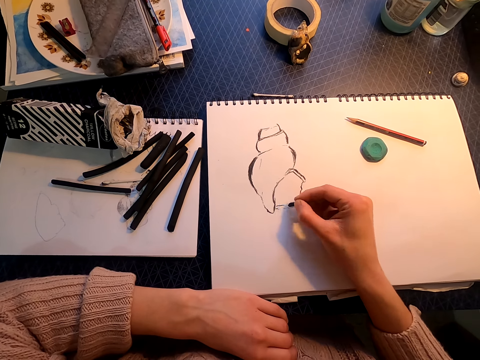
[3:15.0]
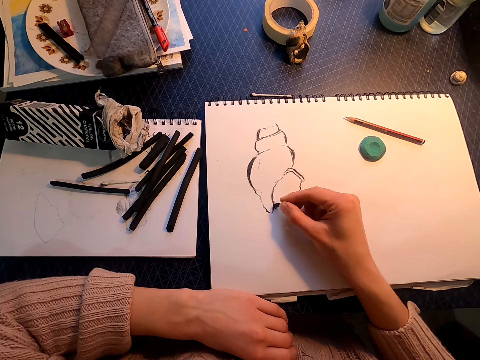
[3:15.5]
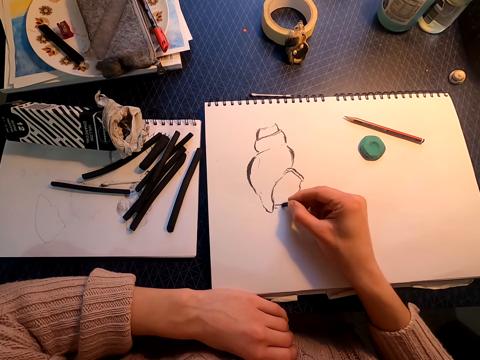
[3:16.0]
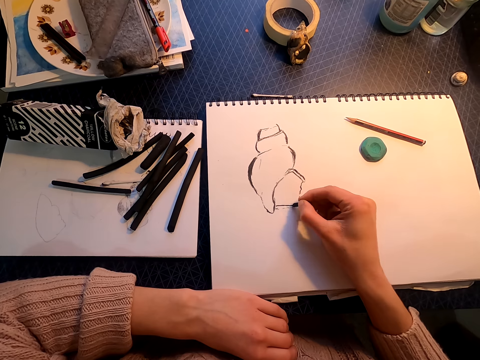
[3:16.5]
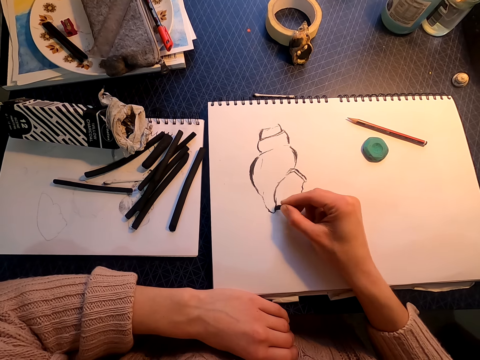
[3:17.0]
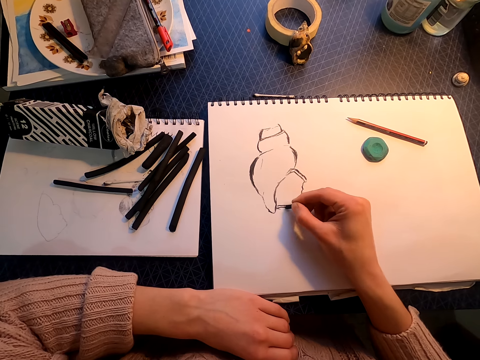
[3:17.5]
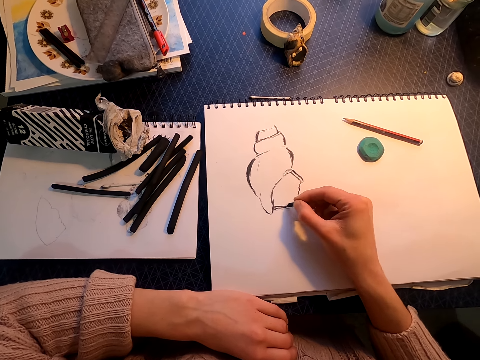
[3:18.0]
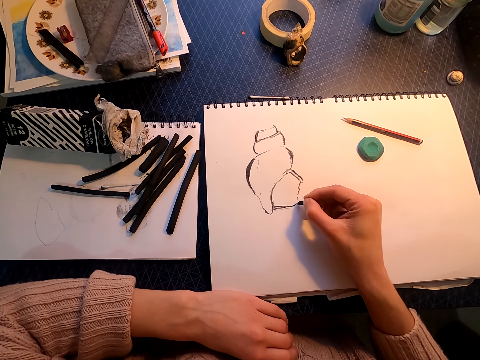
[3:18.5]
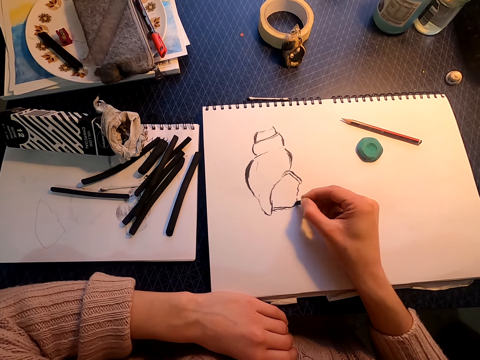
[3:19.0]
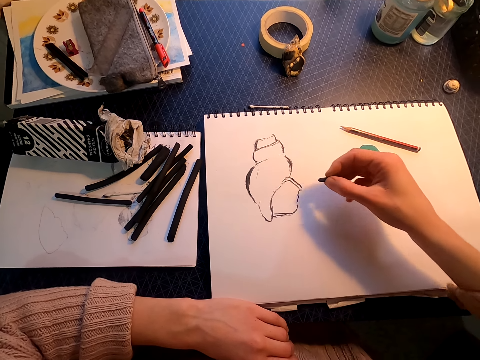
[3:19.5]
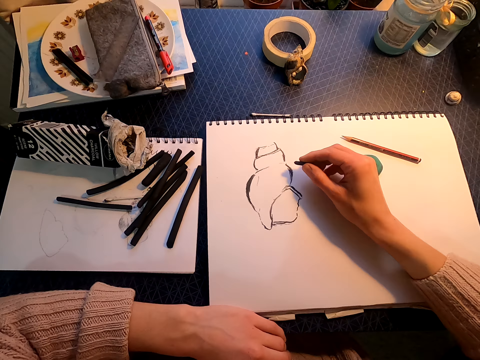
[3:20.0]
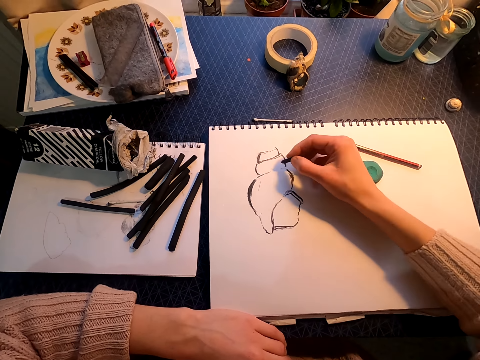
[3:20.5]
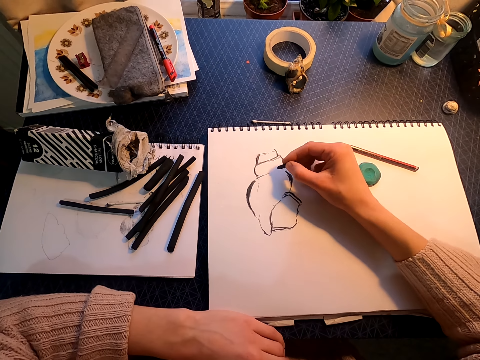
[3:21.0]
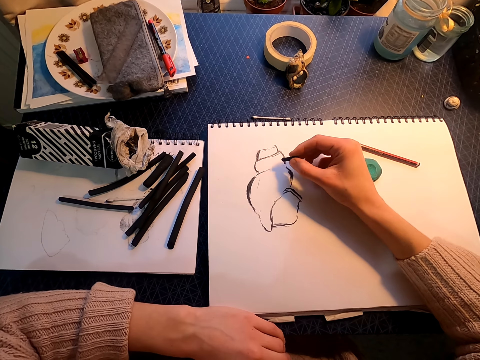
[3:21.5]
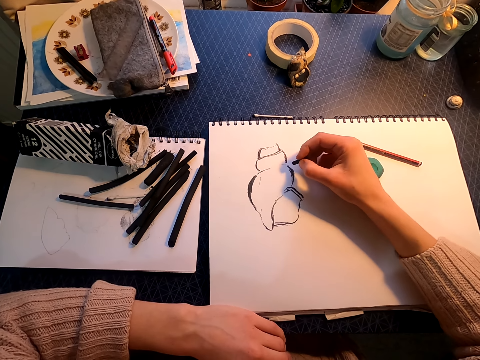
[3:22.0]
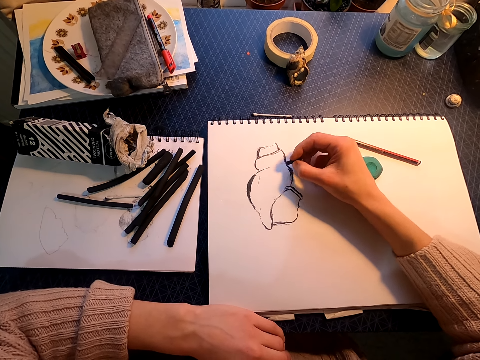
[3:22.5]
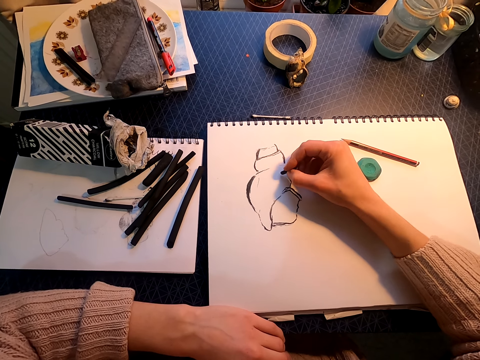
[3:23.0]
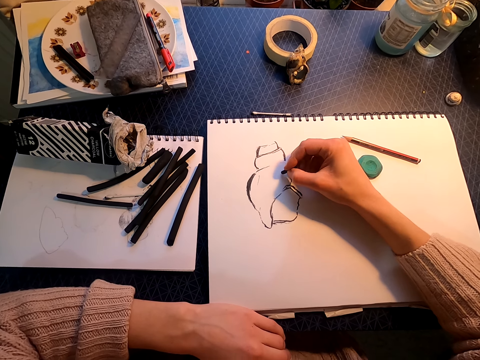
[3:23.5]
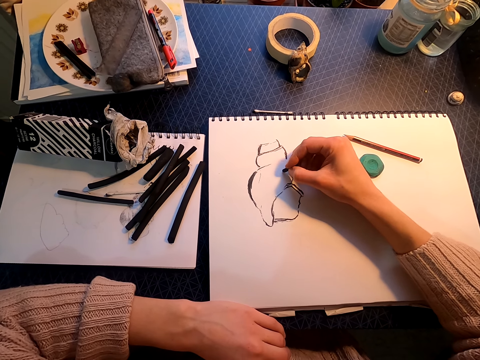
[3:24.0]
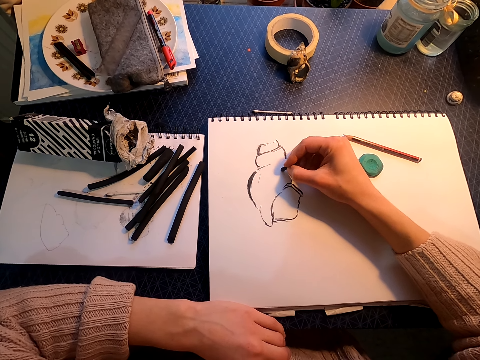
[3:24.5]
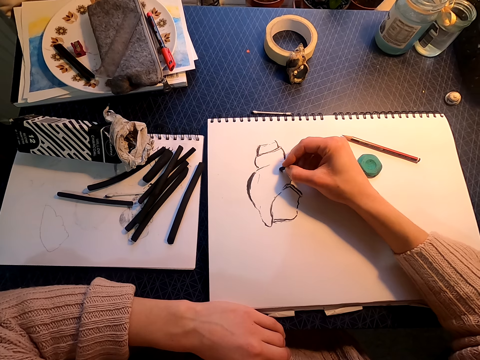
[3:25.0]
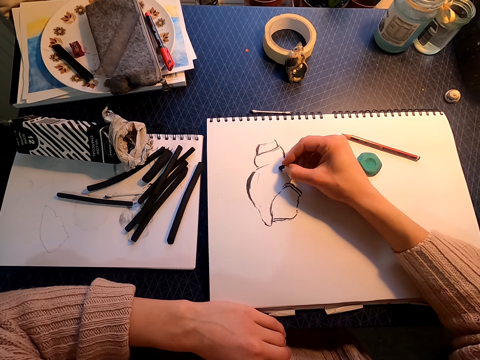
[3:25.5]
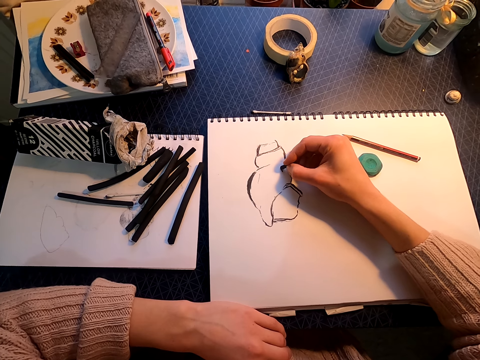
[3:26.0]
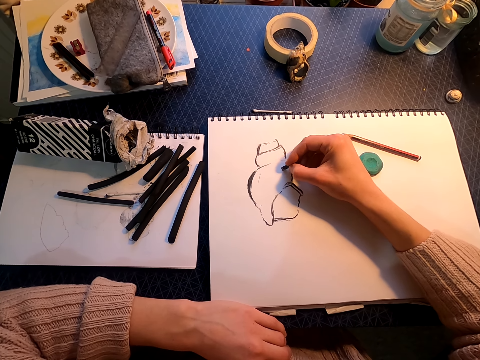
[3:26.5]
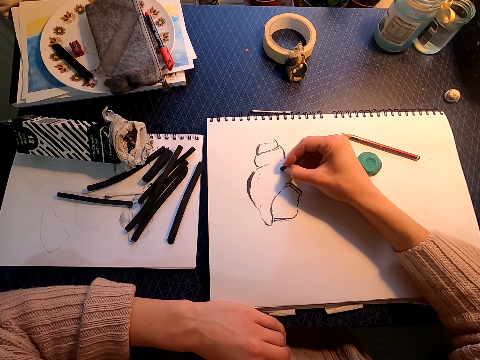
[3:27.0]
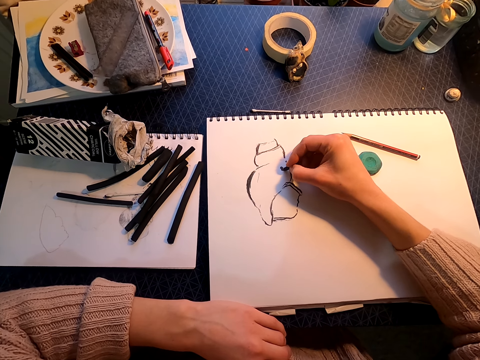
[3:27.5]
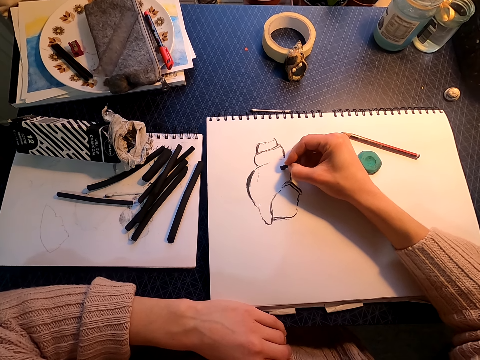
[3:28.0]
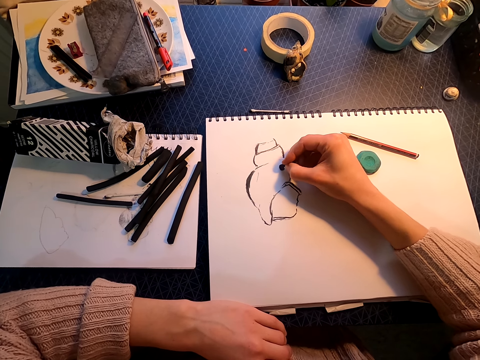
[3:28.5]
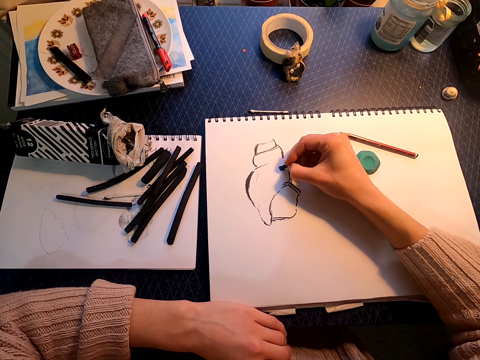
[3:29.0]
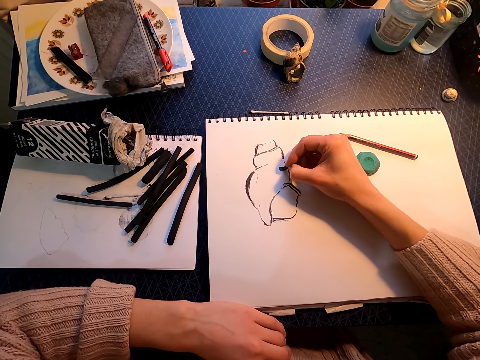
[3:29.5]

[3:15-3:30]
The camera wearer lifts the right hand. They move the right hand. They draw on a drawing book with a willow charcoal.

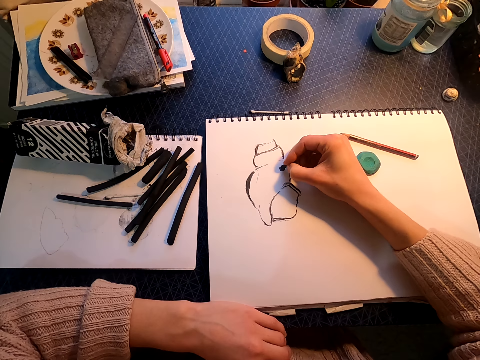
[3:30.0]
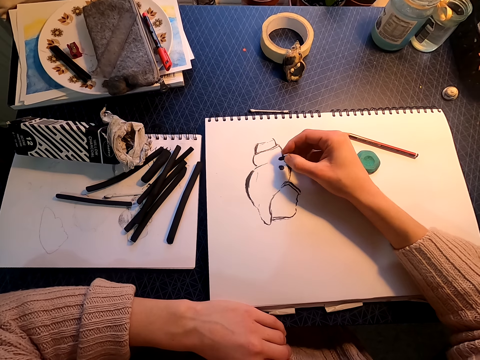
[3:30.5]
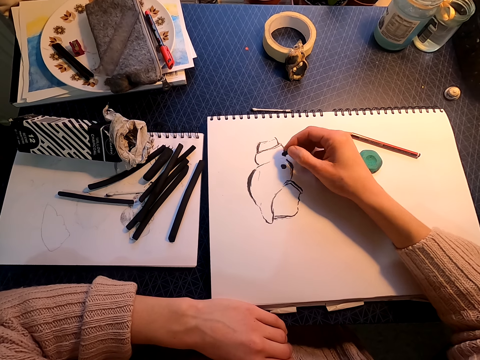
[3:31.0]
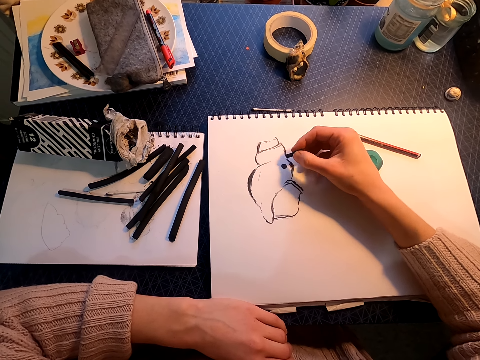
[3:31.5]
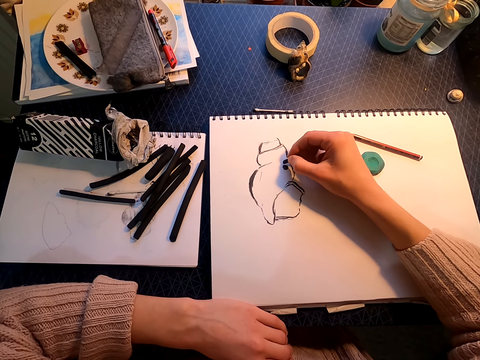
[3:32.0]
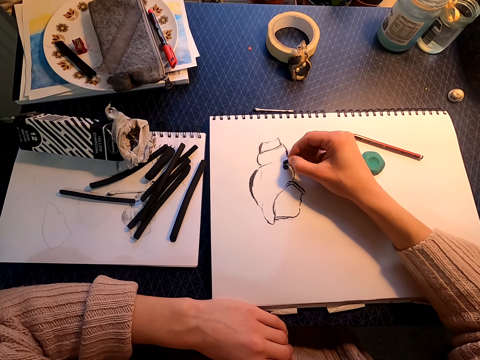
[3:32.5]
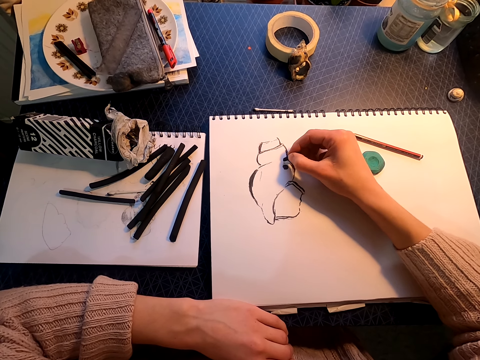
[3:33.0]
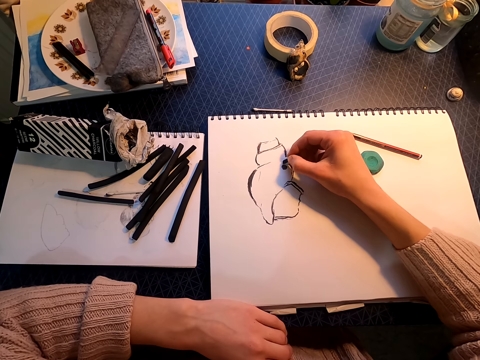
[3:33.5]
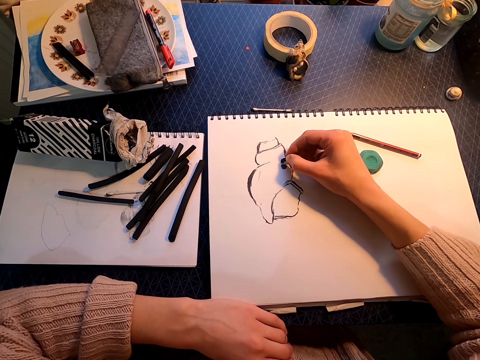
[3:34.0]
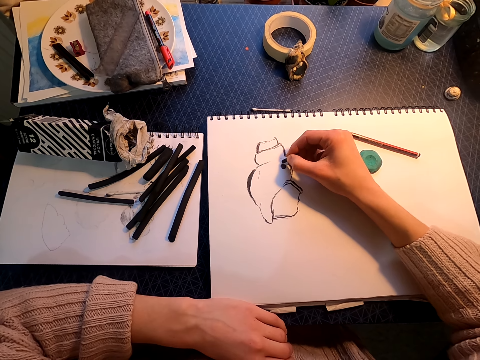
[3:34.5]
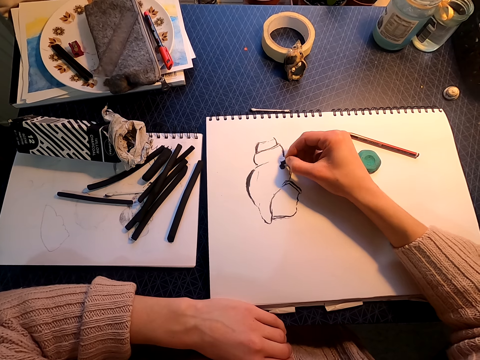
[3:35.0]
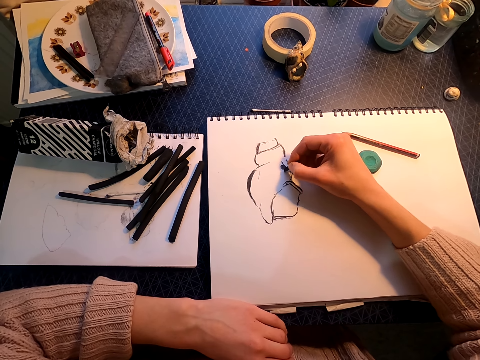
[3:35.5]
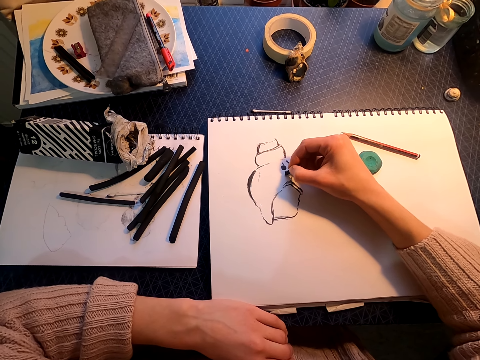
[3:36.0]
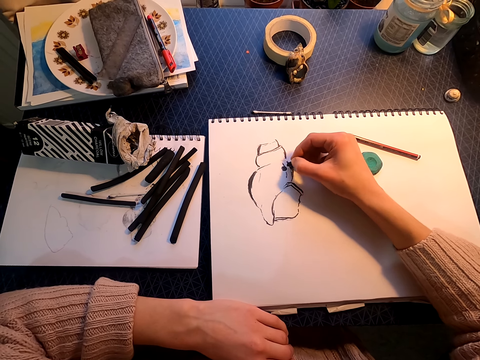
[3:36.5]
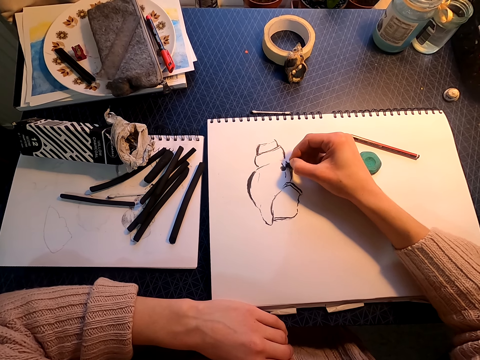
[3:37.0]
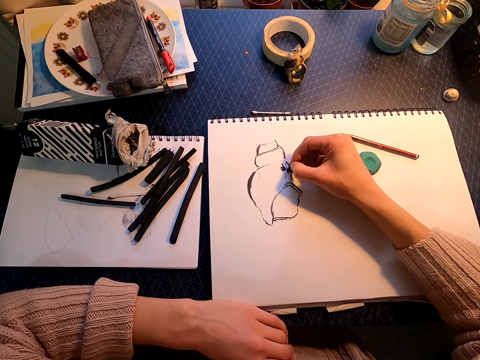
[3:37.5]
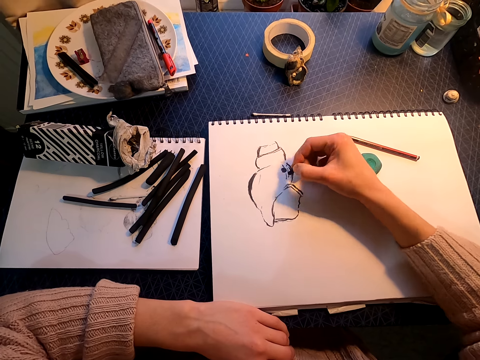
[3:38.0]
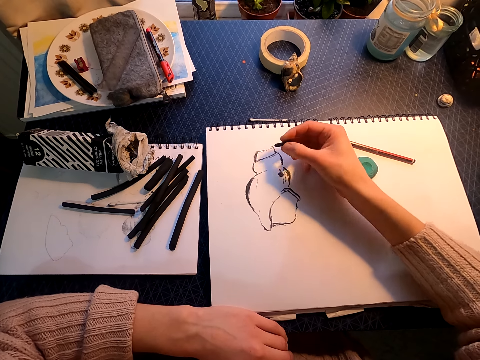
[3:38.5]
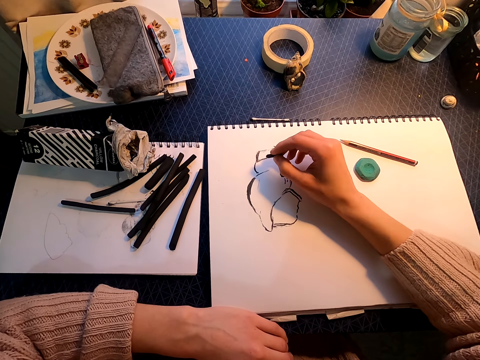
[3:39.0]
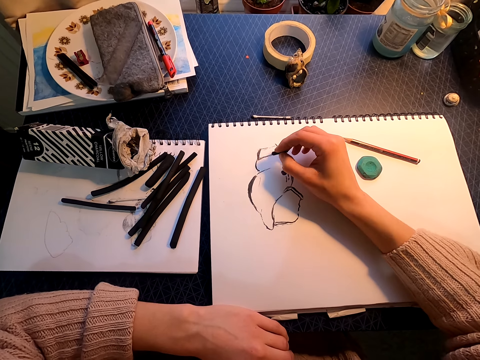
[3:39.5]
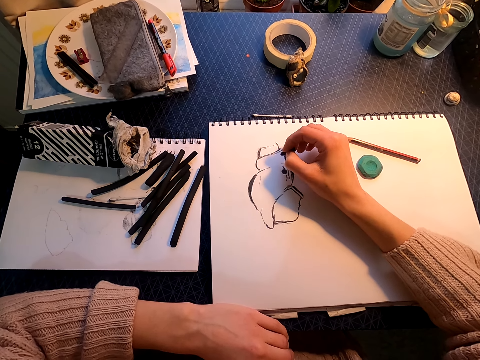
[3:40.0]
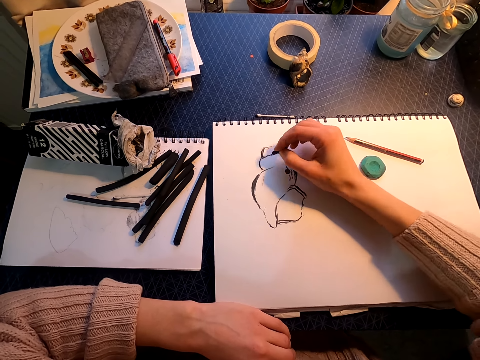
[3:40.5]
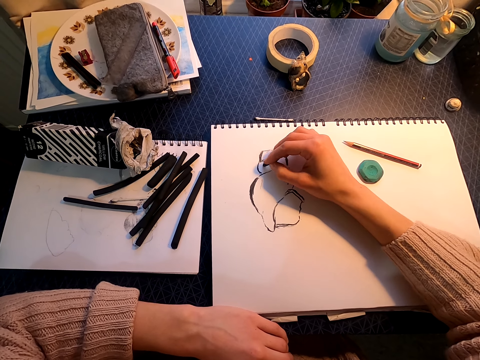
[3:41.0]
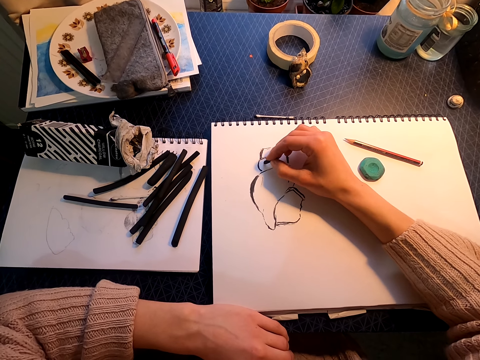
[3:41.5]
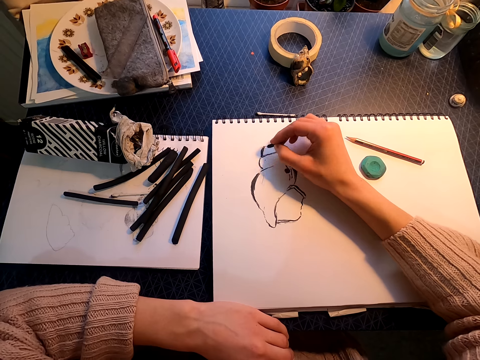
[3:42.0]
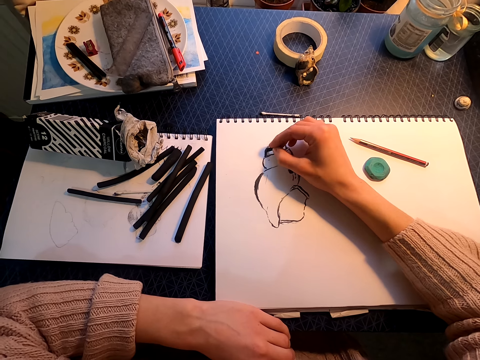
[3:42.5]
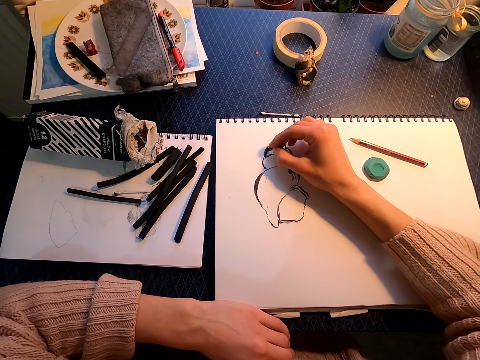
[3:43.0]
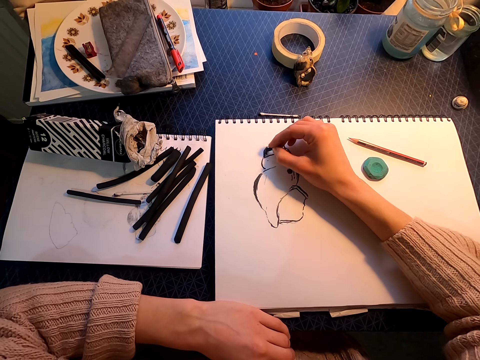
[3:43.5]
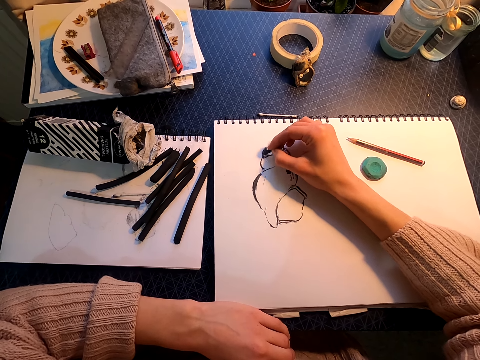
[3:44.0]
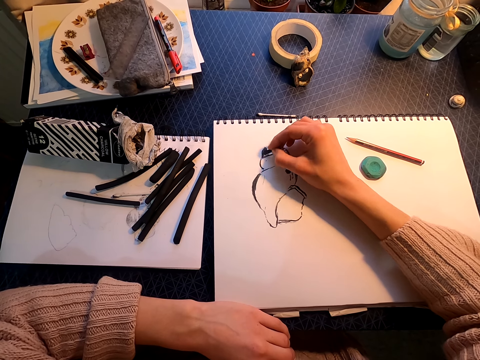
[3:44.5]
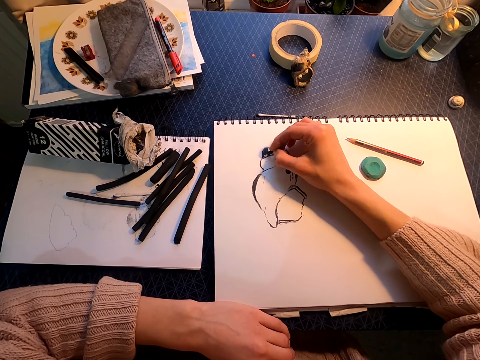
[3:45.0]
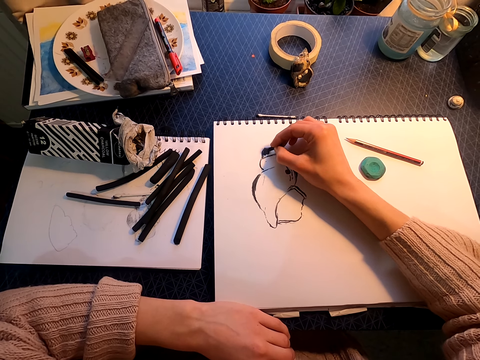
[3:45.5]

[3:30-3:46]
The camera wearer lifts the right hand. They draw on a drawing book with a willow charcoal.
